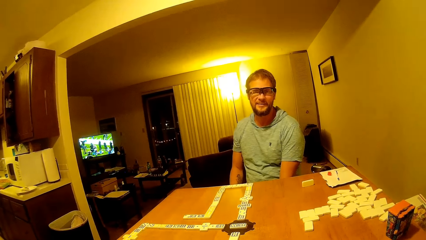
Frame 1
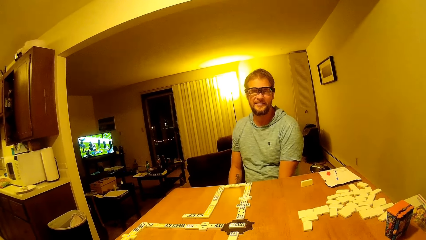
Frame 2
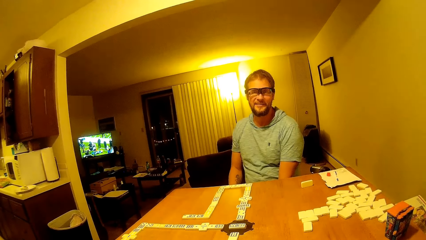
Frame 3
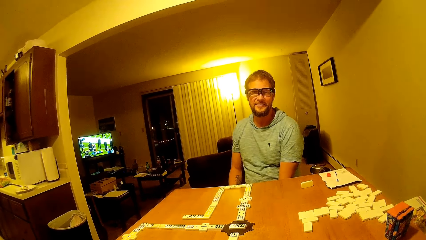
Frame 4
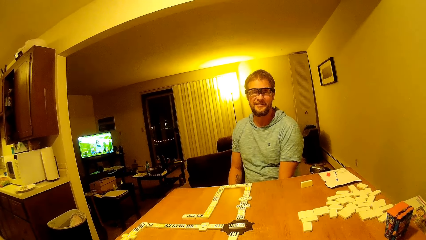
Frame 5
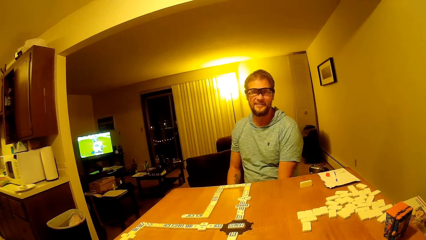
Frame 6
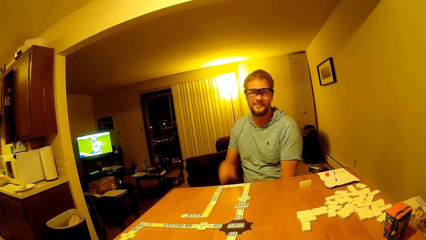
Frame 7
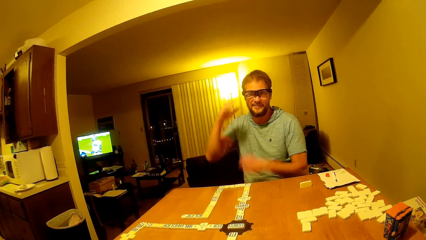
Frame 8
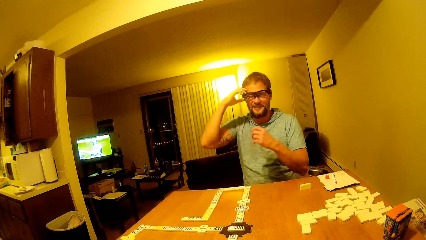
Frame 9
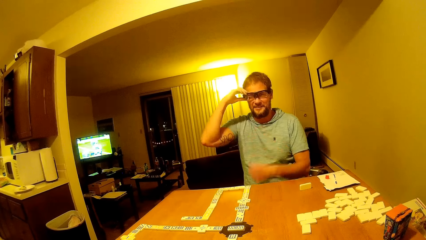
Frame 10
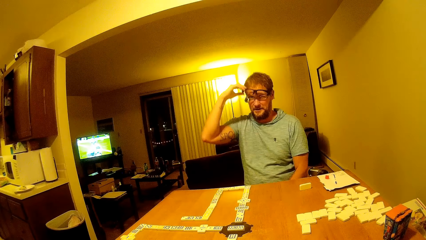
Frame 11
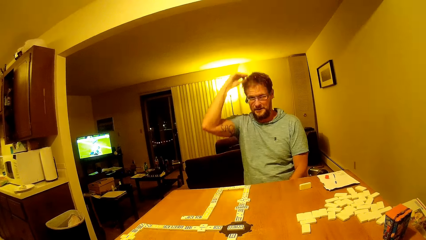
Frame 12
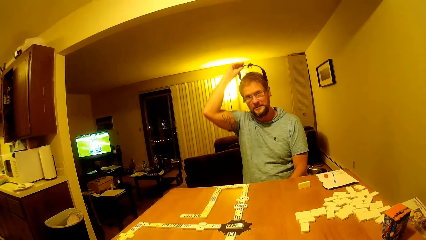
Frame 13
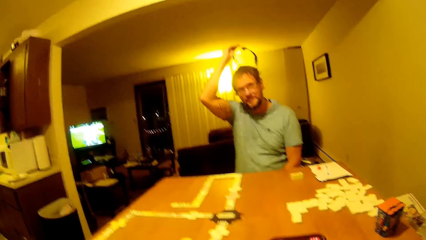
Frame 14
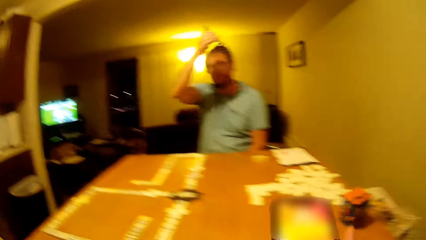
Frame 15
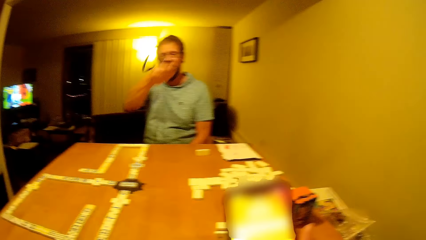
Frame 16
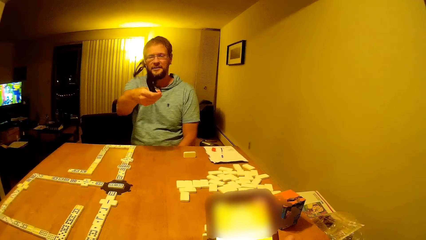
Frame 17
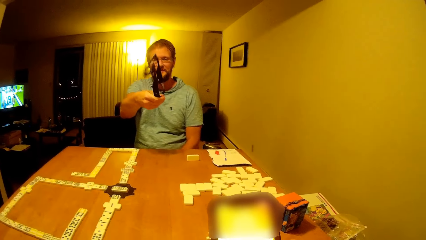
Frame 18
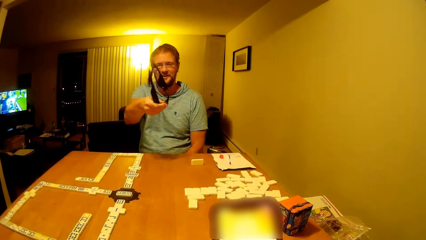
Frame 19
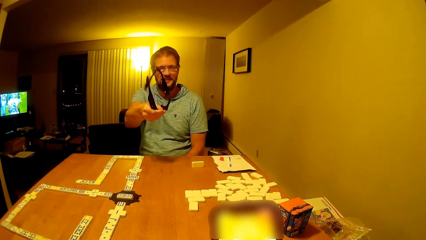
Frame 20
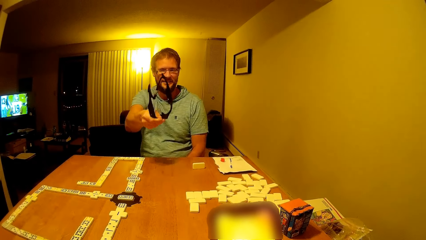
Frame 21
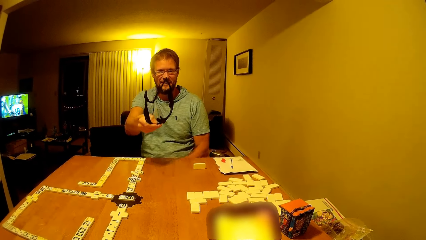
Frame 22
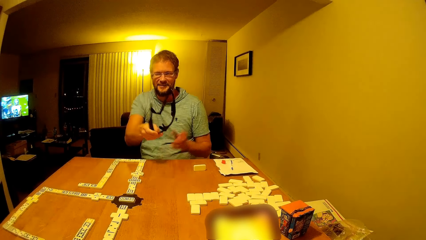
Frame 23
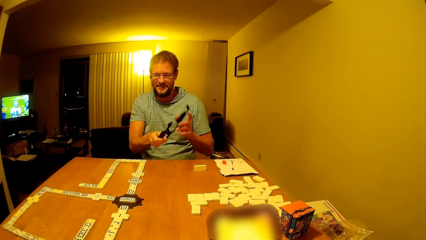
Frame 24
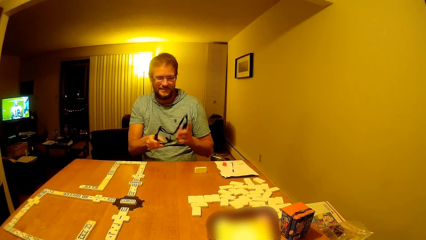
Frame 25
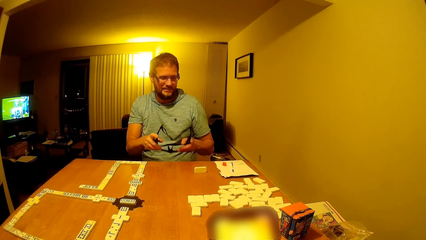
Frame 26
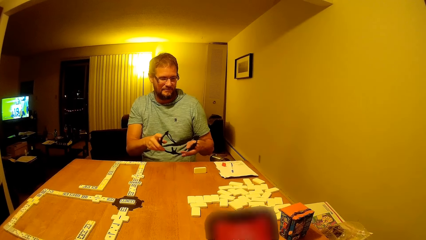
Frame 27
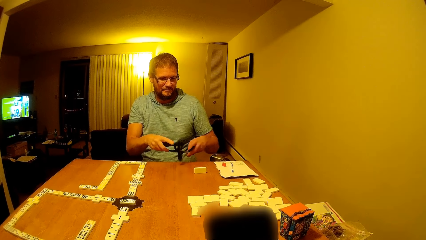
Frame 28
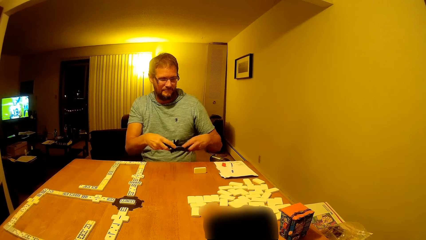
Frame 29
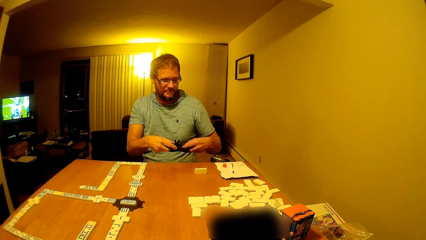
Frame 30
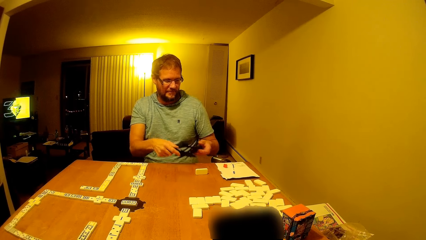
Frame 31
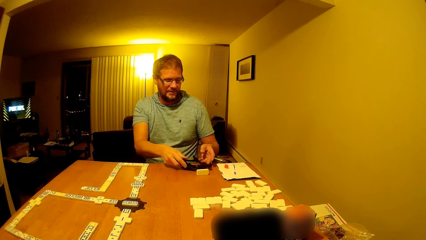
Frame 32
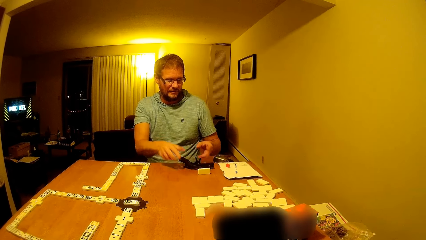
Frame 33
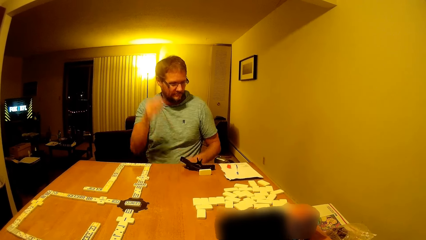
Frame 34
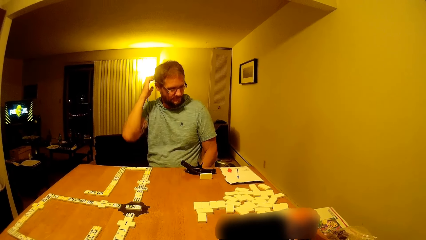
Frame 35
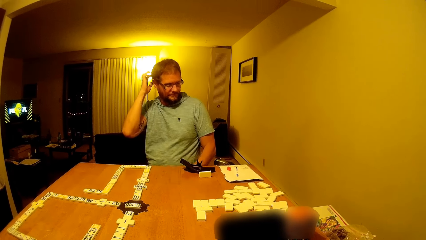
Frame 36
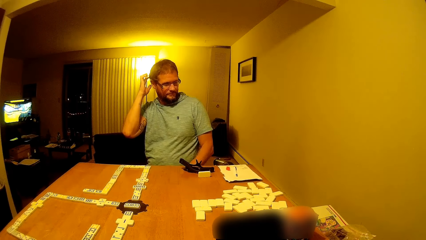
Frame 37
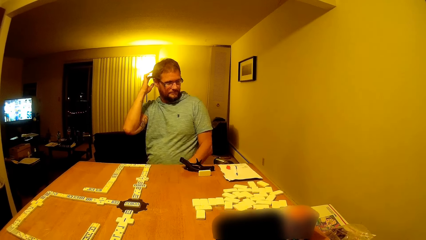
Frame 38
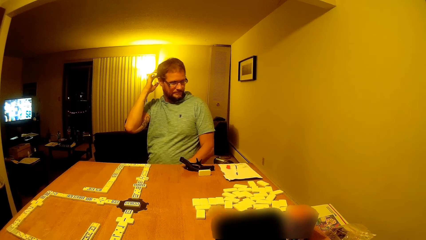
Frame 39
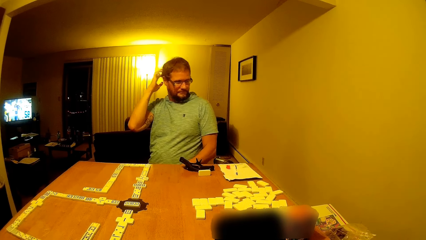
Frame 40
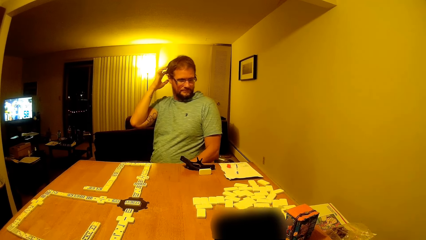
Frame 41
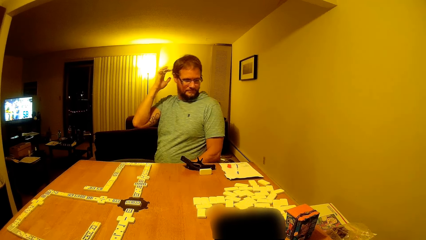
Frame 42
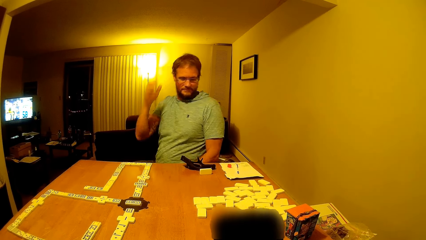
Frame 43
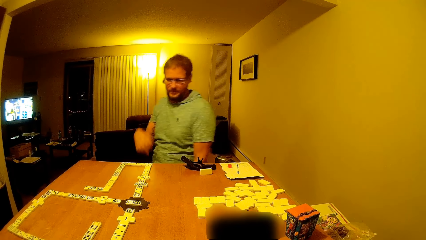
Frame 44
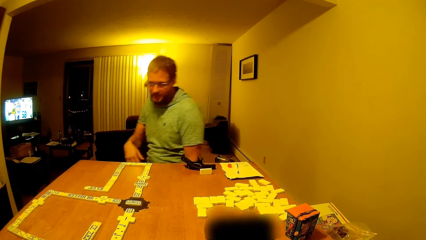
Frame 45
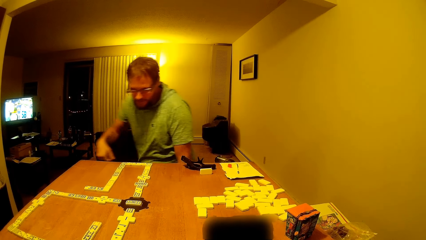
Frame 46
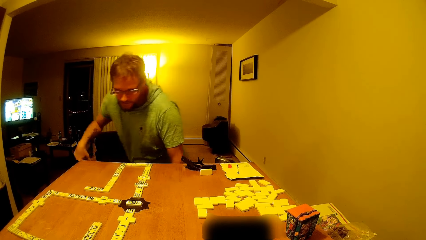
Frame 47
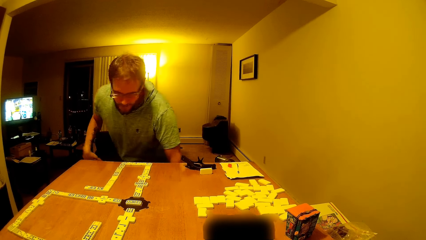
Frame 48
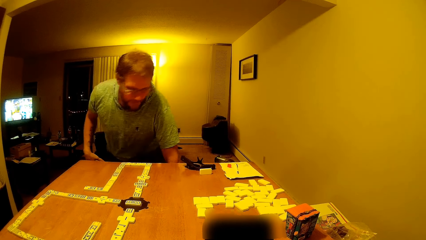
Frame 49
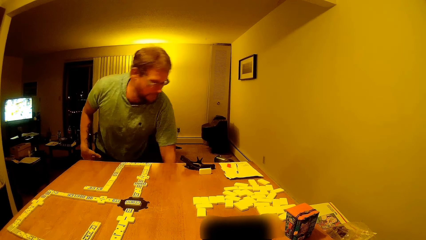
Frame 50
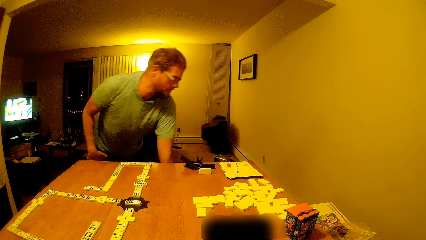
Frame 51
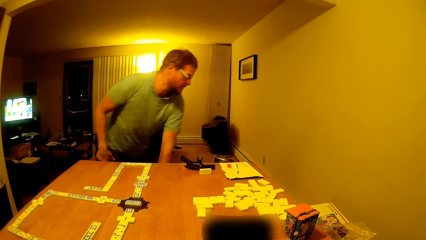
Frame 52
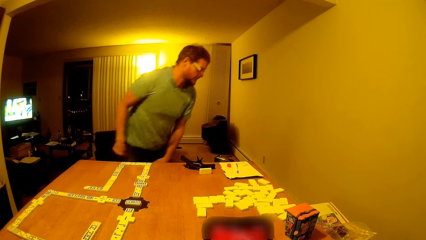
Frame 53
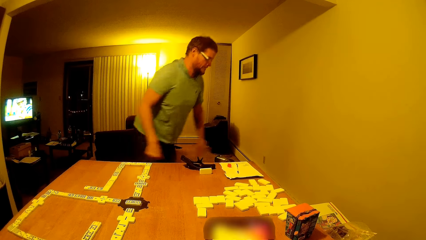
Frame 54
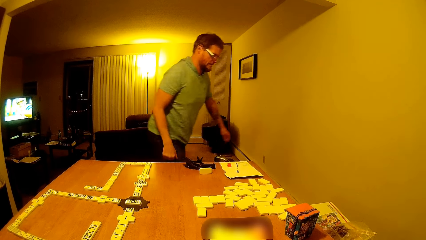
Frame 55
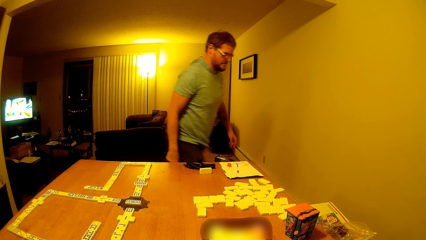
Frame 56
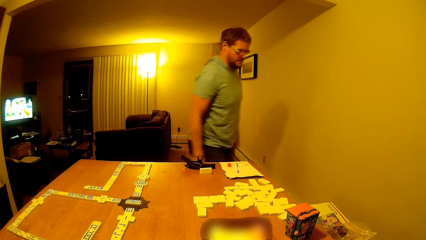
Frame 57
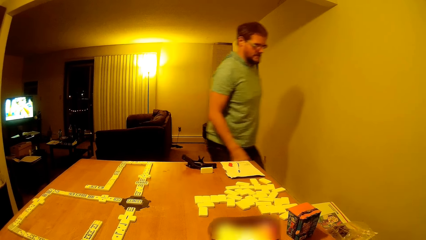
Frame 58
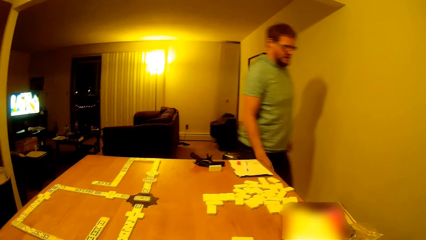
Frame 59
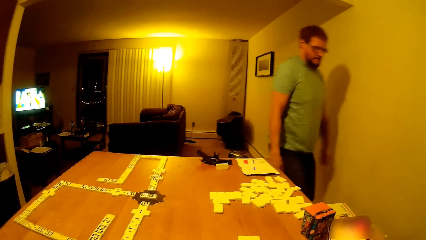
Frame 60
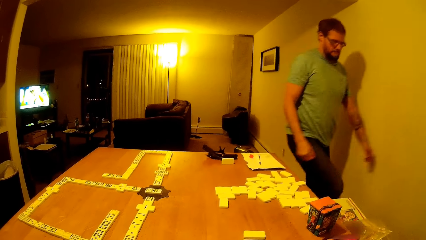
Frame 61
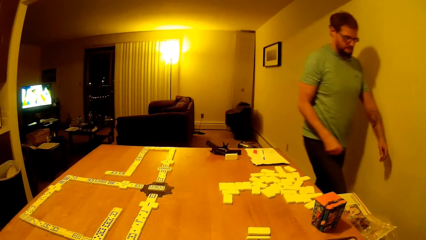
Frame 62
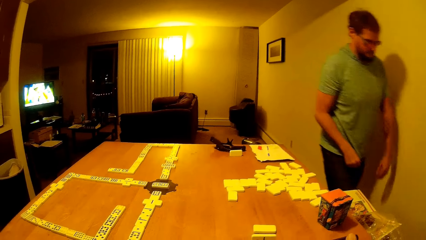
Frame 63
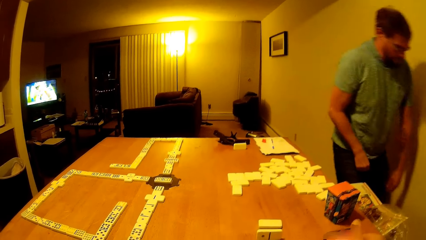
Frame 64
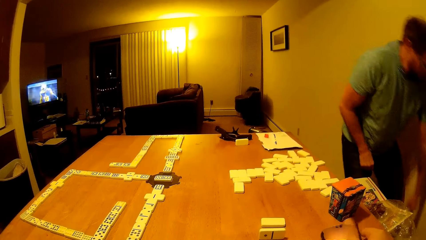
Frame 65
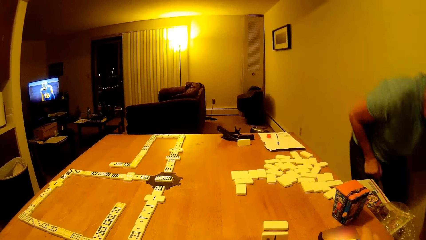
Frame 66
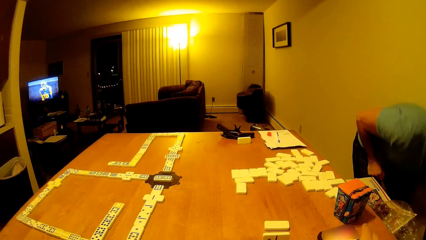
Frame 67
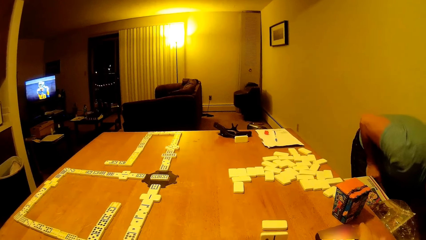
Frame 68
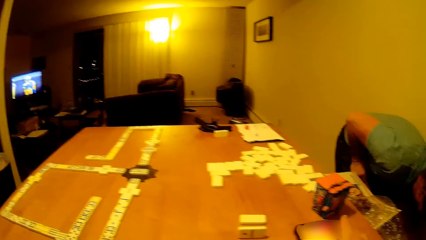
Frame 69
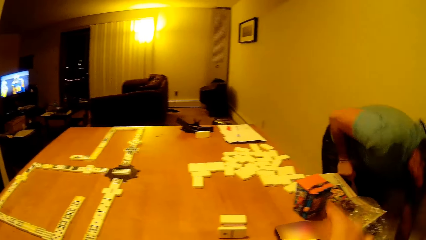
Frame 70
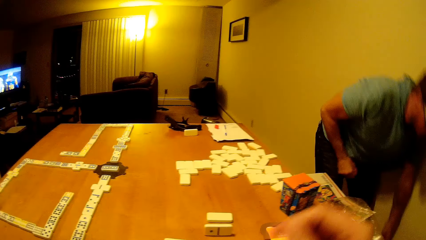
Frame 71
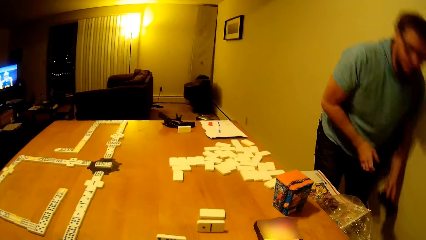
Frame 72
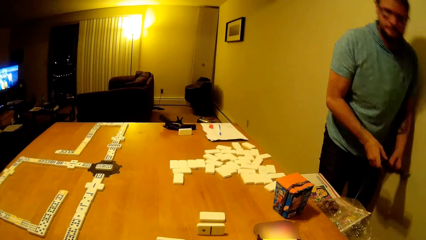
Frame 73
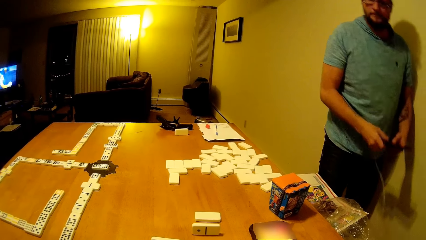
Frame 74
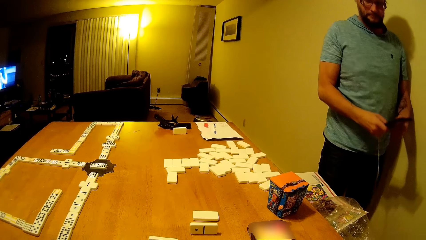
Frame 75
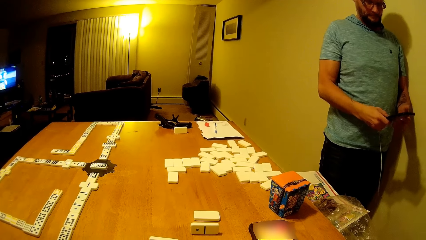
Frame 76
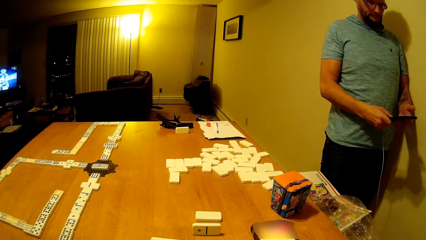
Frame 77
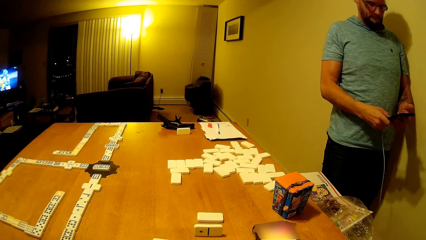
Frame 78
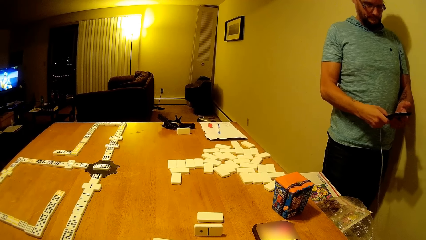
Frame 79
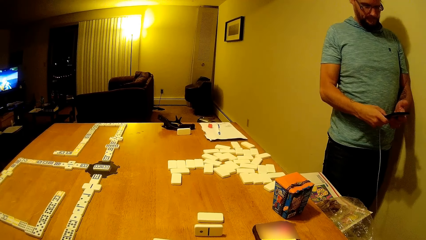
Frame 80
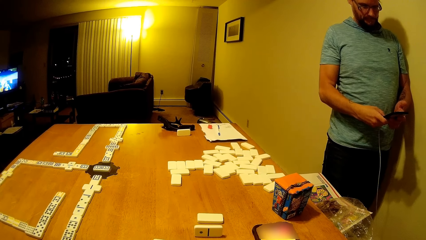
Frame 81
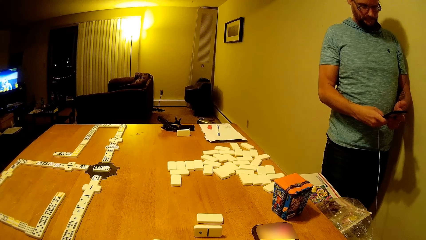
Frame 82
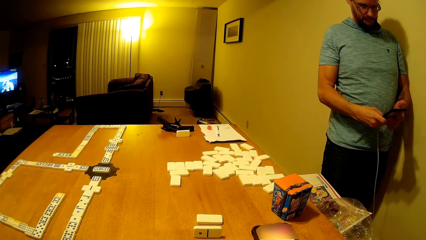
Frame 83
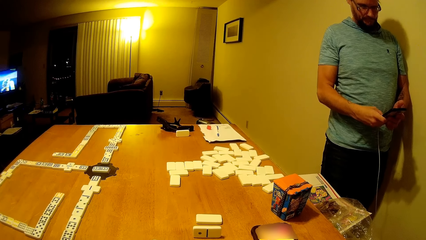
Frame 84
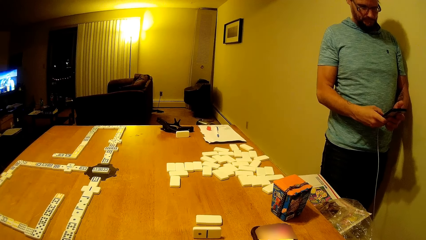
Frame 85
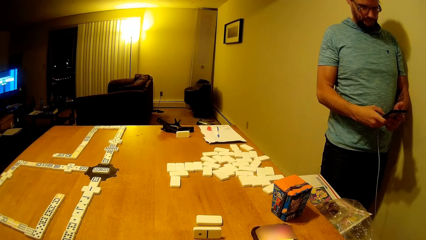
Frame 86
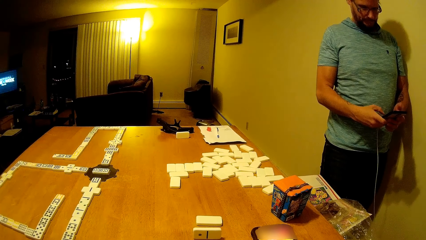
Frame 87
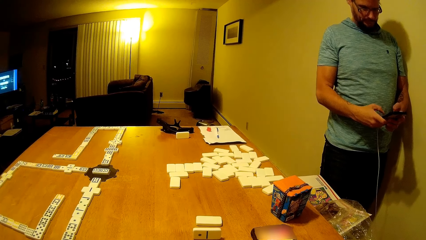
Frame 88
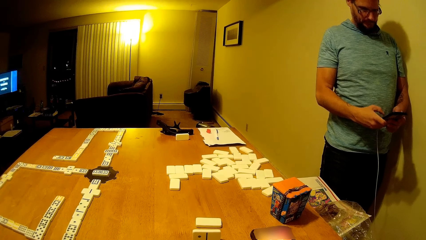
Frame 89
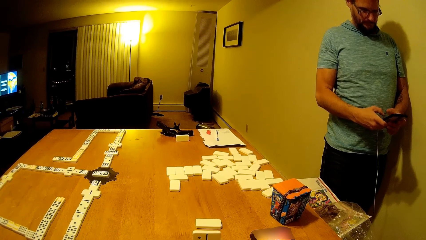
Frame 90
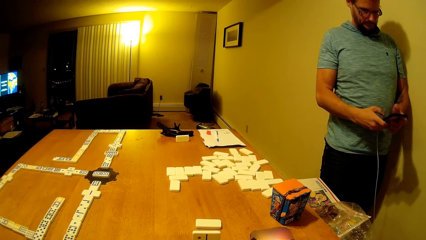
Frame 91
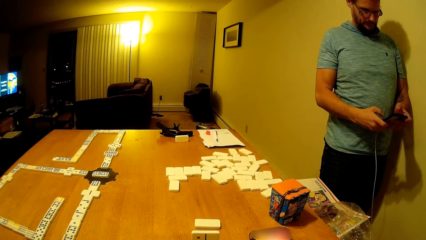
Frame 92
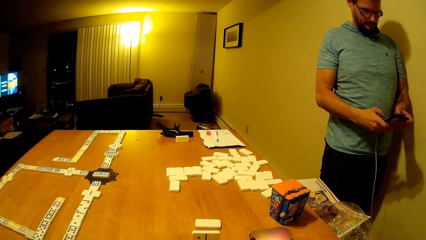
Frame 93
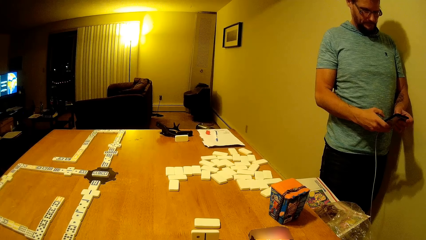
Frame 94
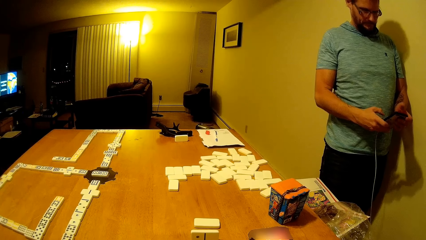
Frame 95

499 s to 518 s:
A man raises the goggles. The man removes the glasses. The man holds the glasses. The man places the frame on the table. The man scratches his head. The man stands beside the table. The man walks on the floor beside the table. The camera wearer puts down the phone. The man bends beside the table. The camera wearer moves his hand. The man picks up the phone. The man holds the phone. The man operates the phone. The man dials the phone.
